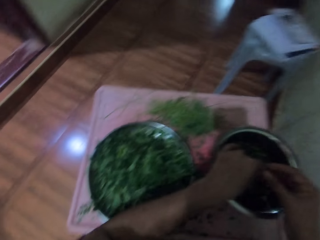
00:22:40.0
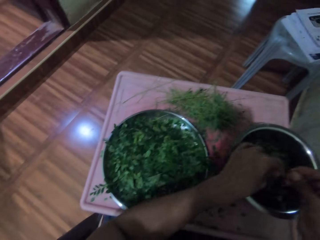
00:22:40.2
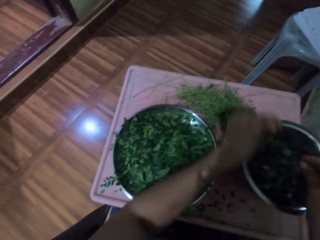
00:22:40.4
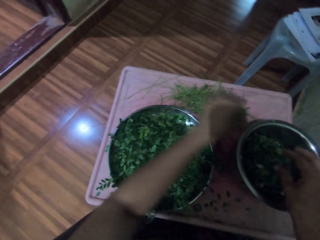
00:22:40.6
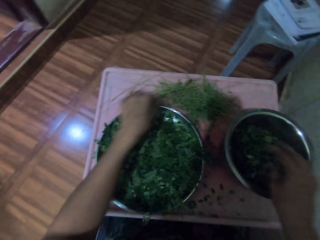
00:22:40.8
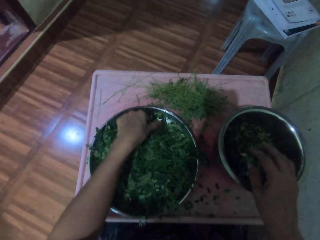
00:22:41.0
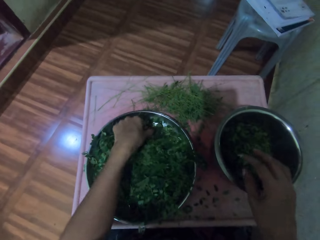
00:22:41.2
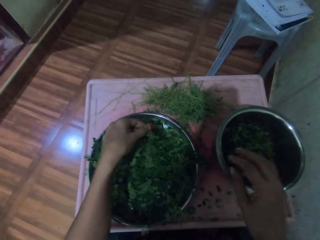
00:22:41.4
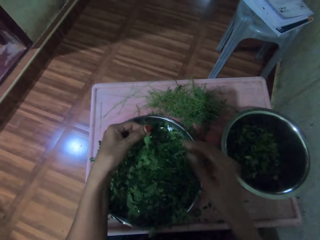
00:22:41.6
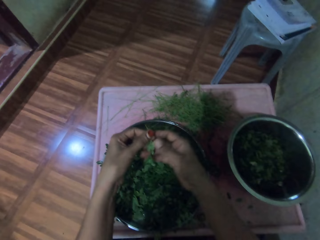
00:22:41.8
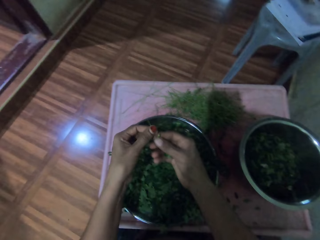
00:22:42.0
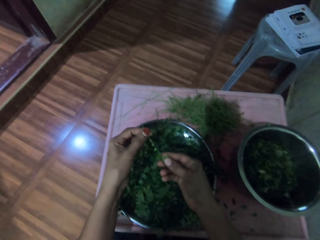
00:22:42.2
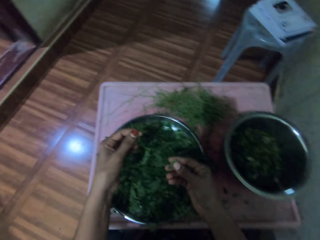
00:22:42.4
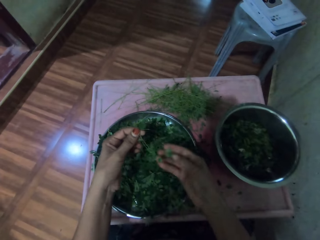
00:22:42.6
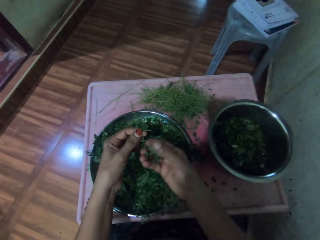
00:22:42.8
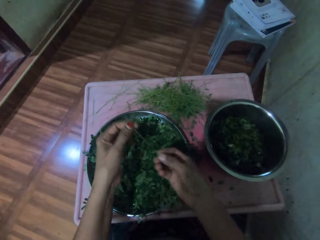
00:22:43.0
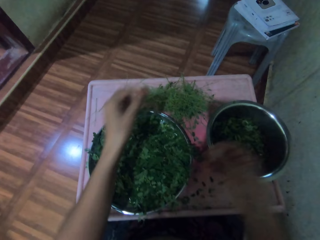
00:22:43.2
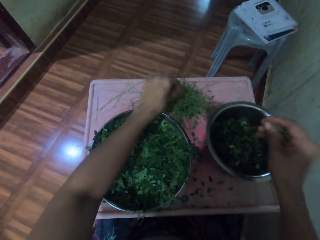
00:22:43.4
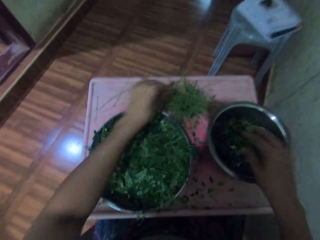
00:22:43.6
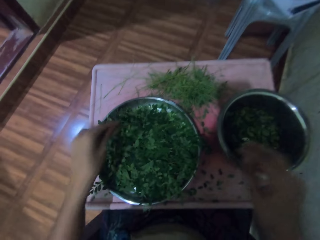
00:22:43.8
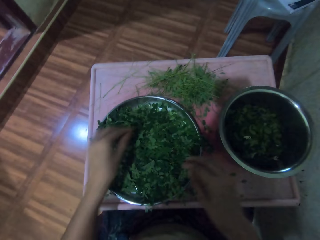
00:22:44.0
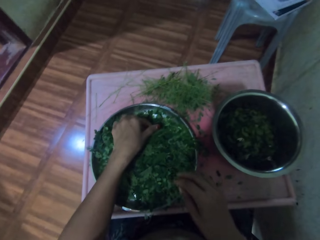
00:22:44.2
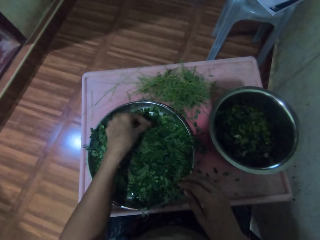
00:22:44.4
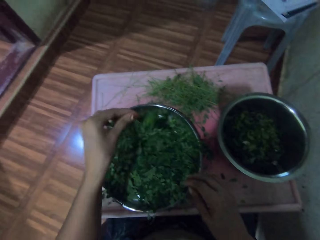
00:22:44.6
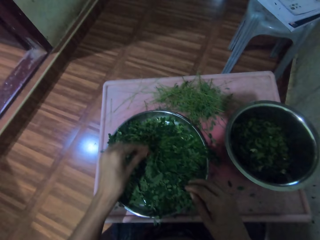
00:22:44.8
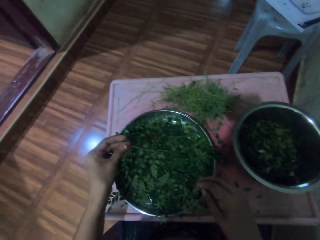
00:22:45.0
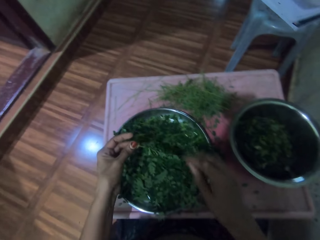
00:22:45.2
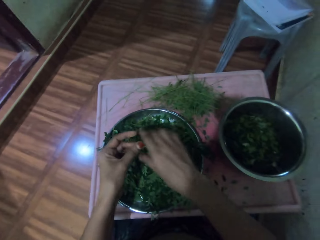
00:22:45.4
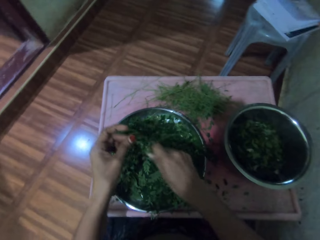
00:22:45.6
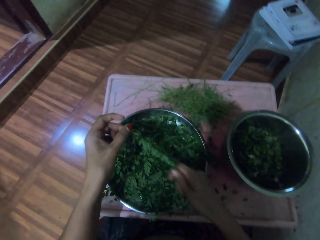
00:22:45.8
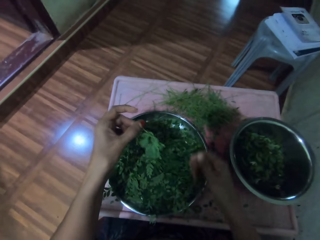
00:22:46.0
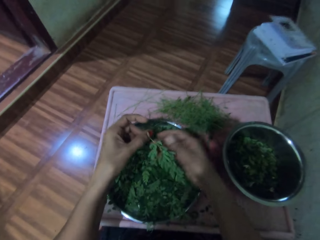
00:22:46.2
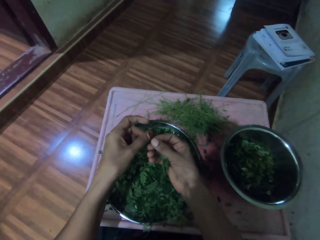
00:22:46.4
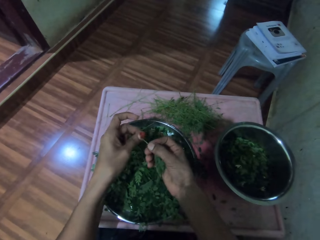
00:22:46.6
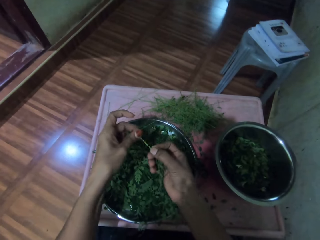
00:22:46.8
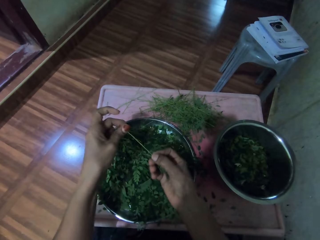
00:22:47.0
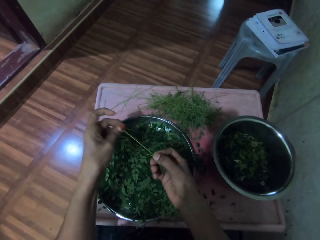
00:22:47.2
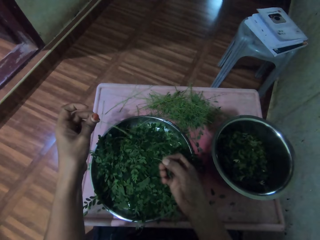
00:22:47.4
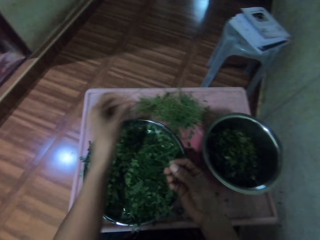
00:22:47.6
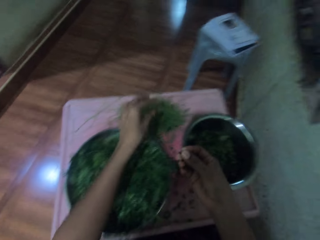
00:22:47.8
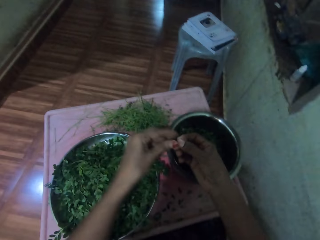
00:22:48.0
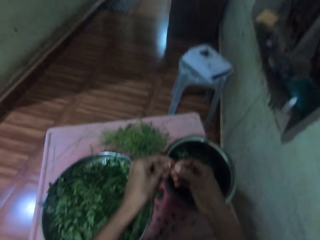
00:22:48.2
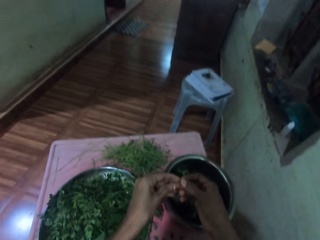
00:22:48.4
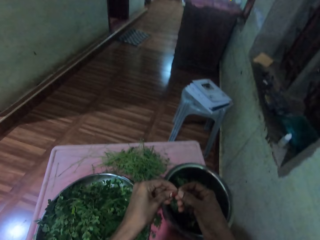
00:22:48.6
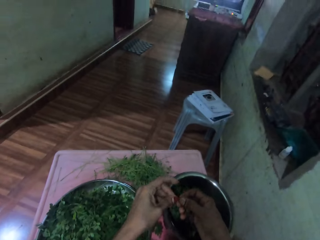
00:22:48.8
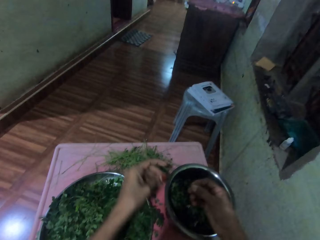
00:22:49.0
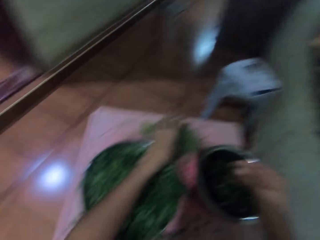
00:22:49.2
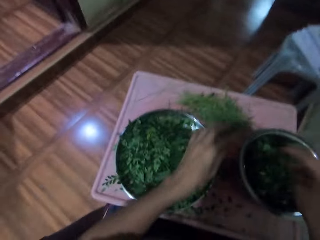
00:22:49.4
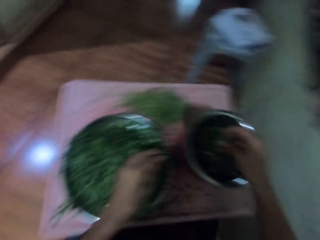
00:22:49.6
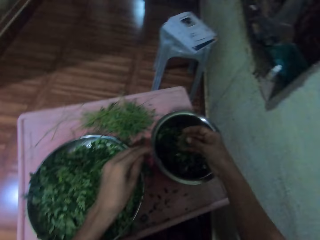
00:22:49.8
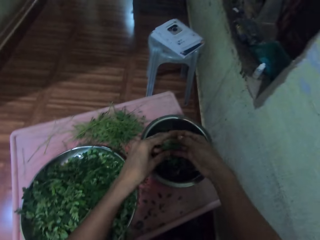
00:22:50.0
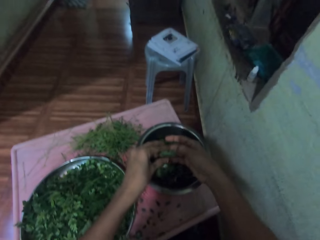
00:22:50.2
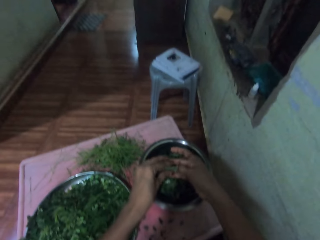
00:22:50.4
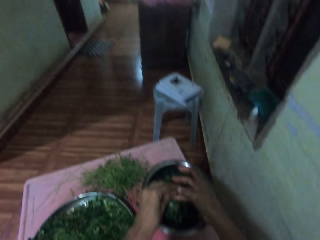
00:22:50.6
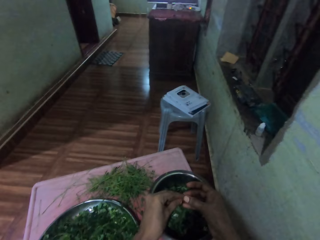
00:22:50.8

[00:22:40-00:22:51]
The camera wearer places the stem on the table. She puts the vegetables in a bowl. She takes the vegetable. She destems the vegetable. She places the stem on the table. She places the vegetable in the bowl. She picks the vegetable. She prepares the vegetable. She plucks the vegetable leaves from a stalk with her hands. She drops the vegetable branch on the table. She removes leaves from the stalk.

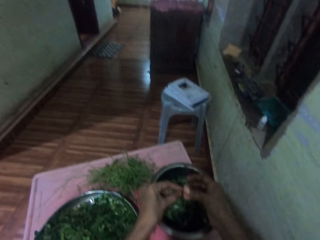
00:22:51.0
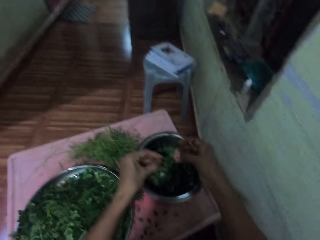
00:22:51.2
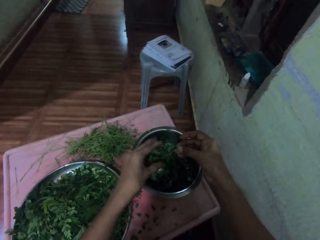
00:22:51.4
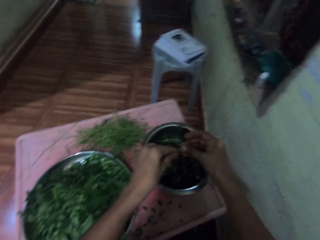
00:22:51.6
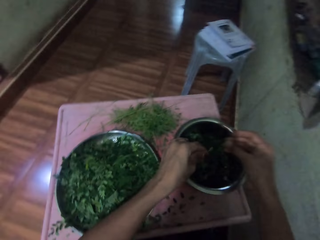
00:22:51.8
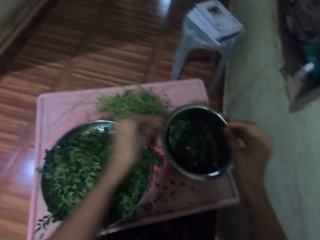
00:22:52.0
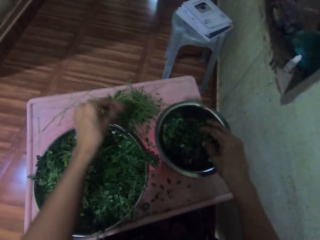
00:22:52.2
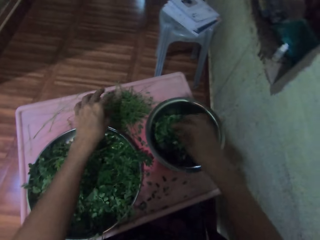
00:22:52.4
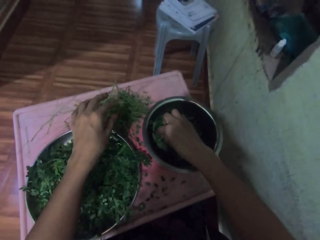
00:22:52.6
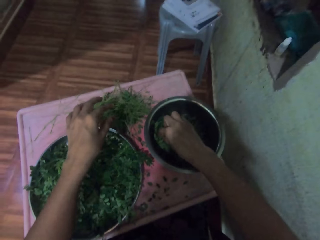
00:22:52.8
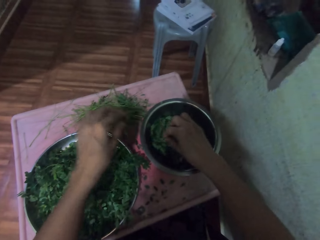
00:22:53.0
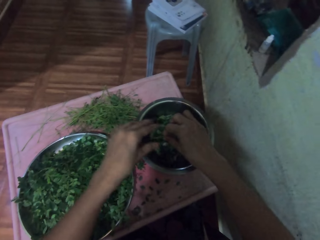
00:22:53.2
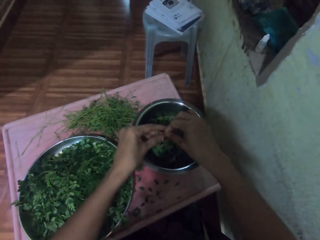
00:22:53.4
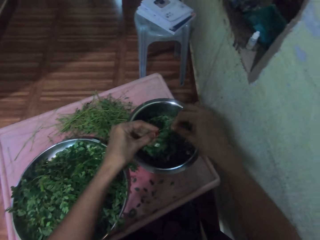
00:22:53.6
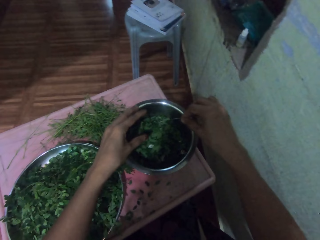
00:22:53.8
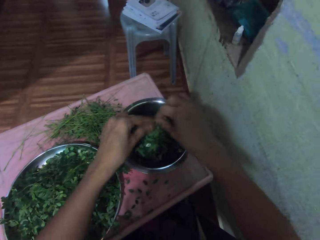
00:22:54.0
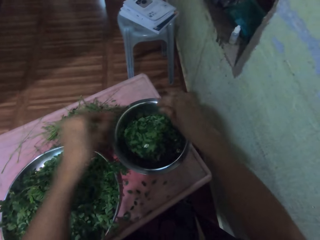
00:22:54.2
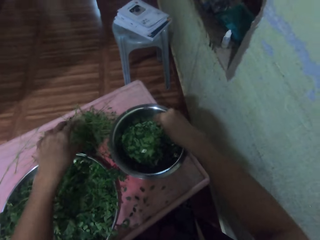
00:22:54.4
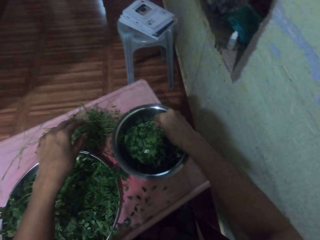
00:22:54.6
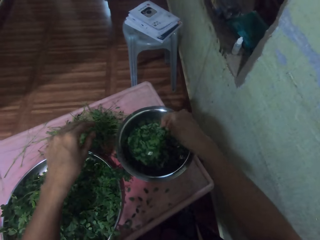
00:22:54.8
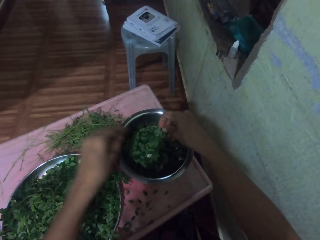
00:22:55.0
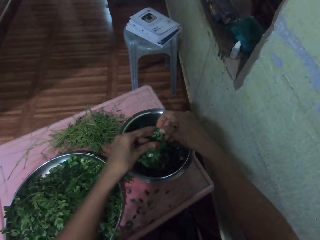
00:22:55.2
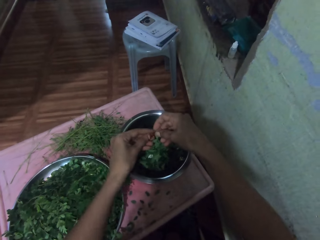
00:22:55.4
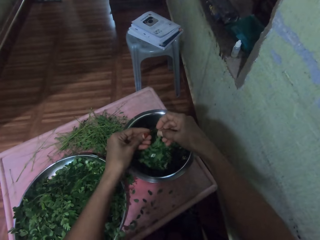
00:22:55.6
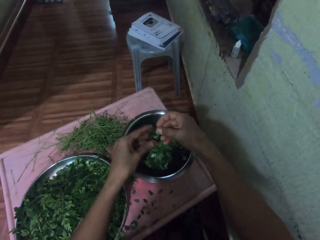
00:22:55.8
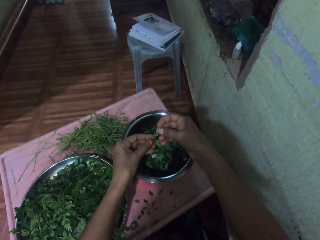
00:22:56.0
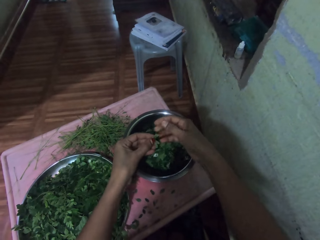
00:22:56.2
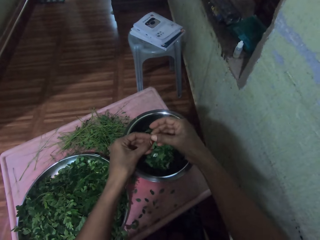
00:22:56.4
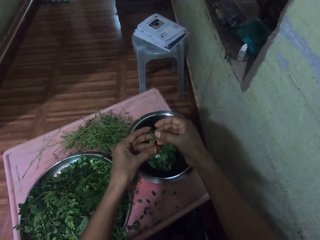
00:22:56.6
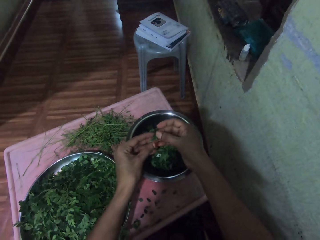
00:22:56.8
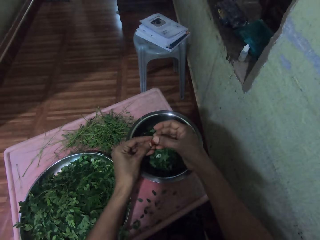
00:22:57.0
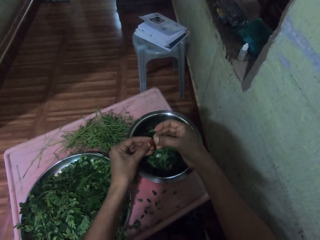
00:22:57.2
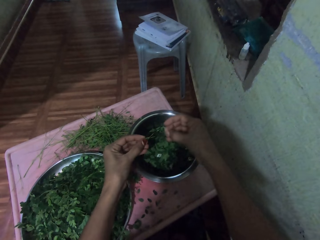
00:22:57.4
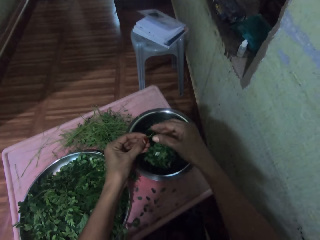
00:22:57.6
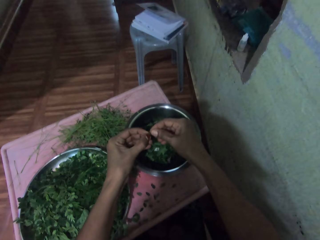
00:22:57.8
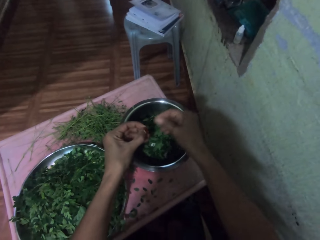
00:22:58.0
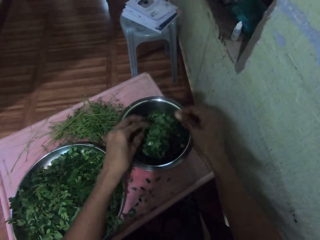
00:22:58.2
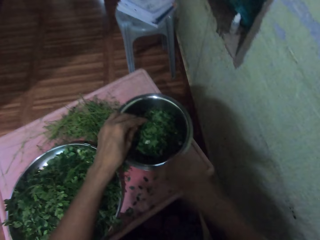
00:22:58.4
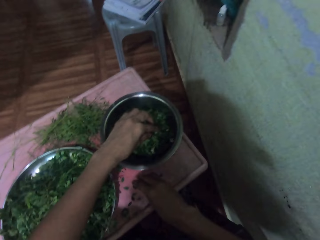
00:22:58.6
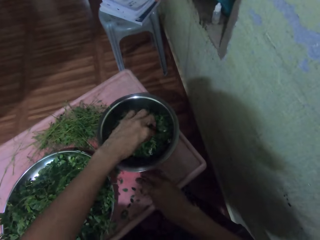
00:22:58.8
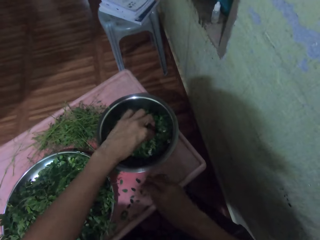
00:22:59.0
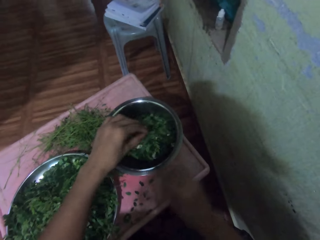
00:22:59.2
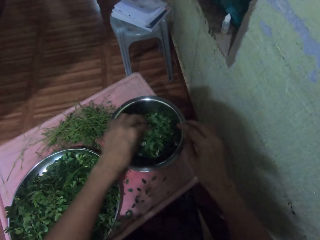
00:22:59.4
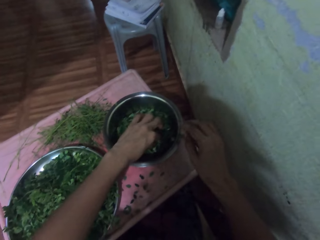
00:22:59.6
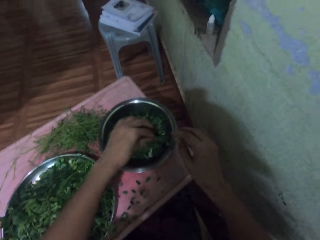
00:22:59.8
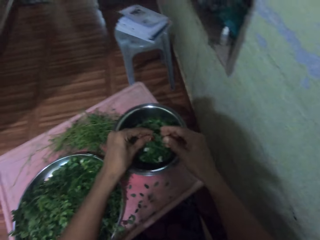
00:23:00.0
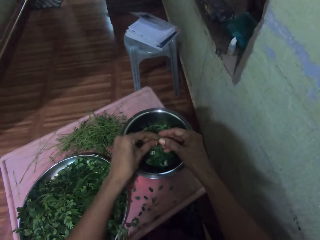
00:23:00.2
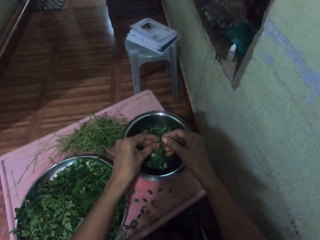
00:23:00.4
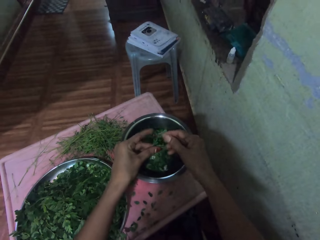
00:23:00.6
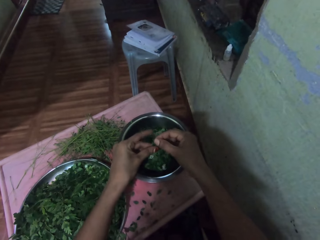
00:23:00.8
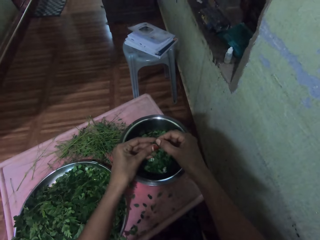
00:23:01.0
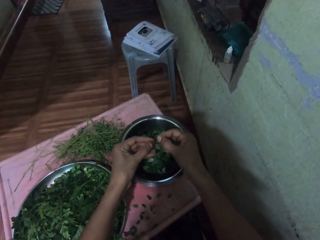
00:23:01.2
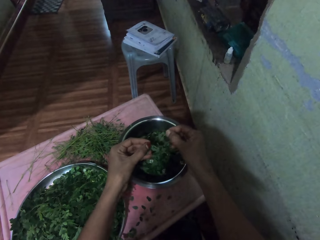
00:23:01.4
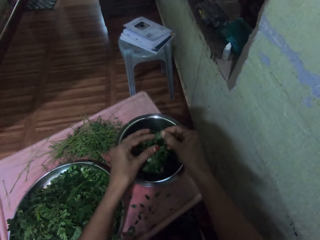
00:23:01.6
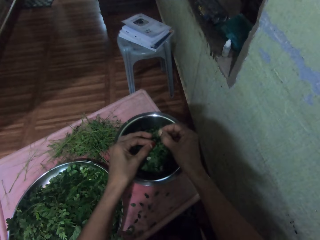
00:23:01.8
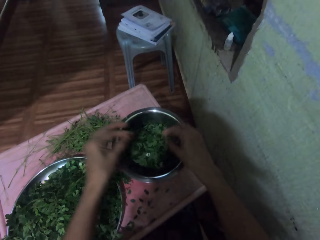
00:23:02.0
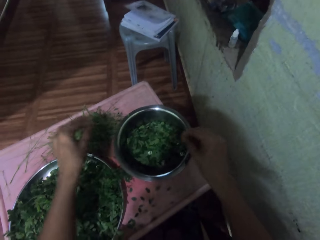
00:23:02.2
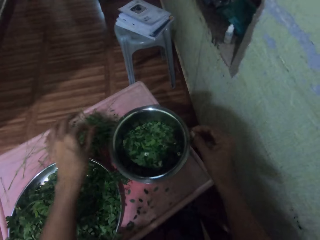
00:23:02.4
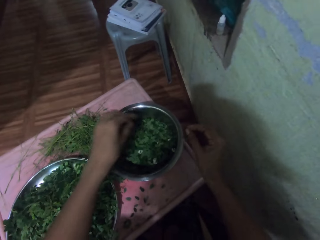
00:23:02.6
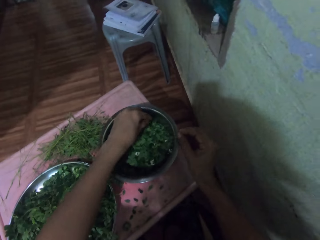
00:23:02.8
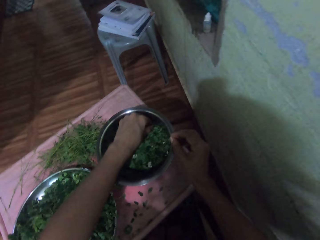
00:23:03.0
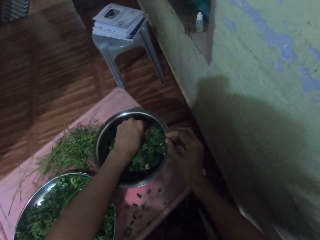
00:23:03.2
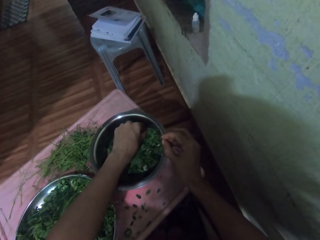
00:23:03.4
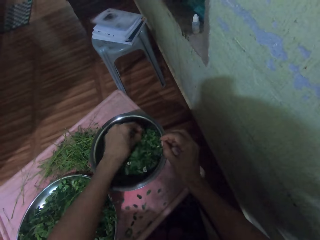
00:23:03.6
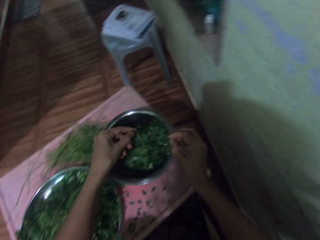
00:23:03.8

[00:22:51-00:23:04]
The camera wearer puts the vegetable in a cooking pot. She drops down the vegetable branch. She takes vegetable leaves in a tray. She plucks the vegetable leaves from a stalk with her hands. She throws the stalk of the vegetable on the table. She takes vegetable leaves in the tray and removes leaves from the stalk. She puts vegetable leaves in the tray. She picks vegetables in the tray with her right hand. She plucks the vegetable leaves from the stalk with her hands. She puts vegetable leaves in the tray. She puts the vegetable branch on the table. She takes vegetable leaves in the tray.
